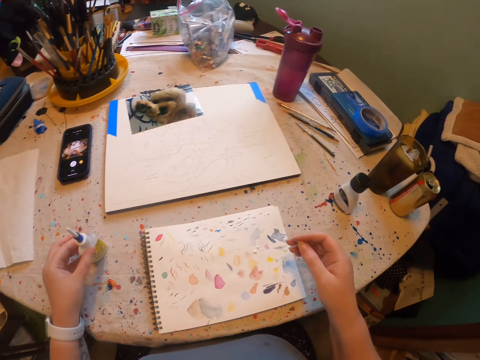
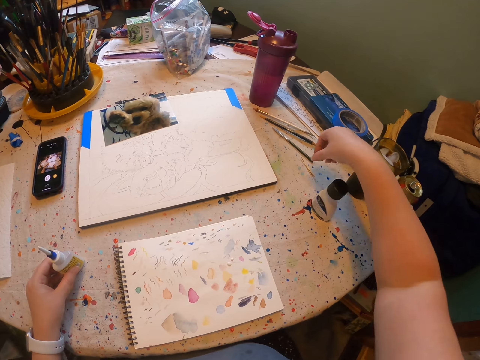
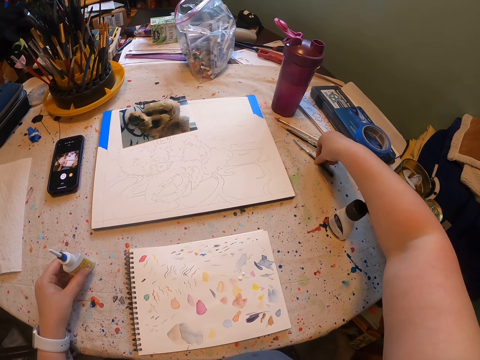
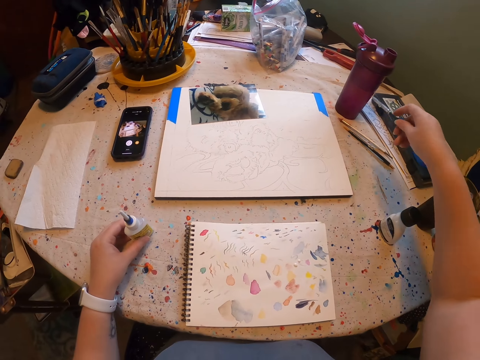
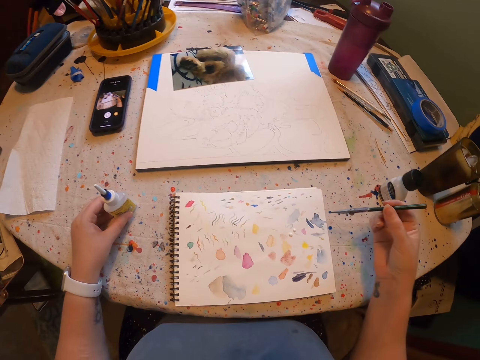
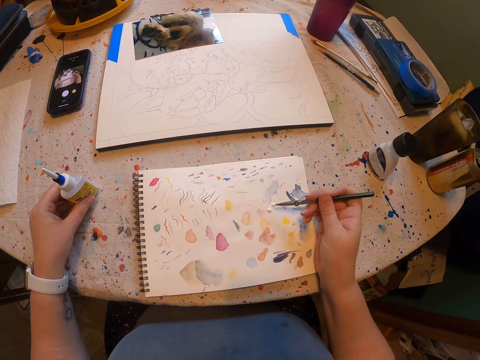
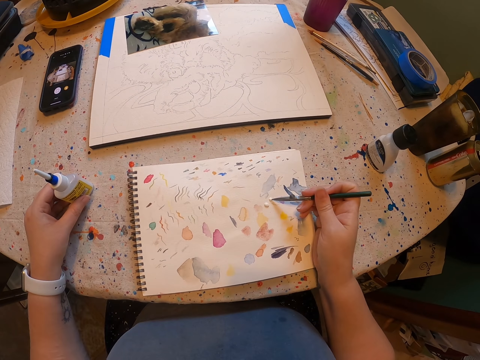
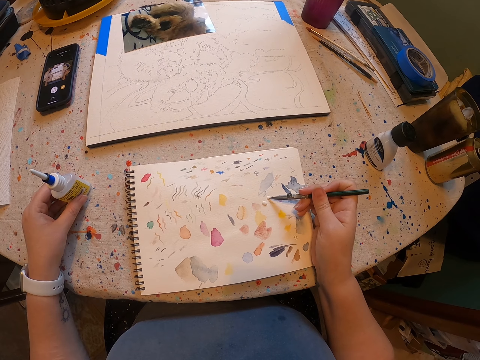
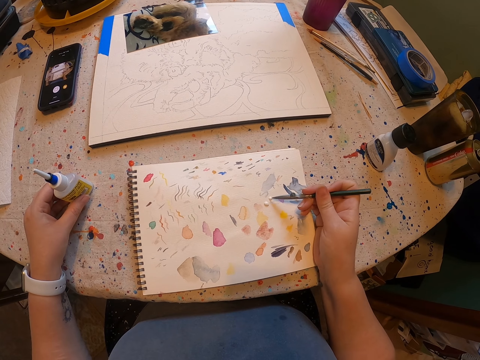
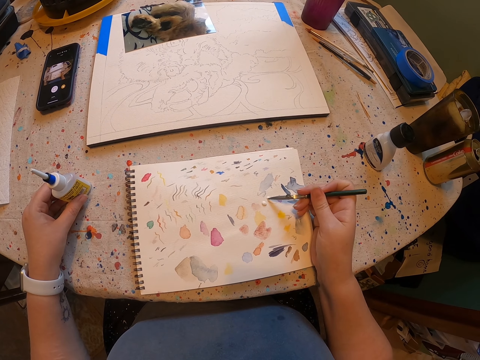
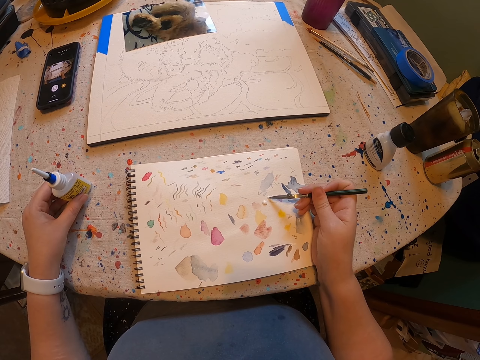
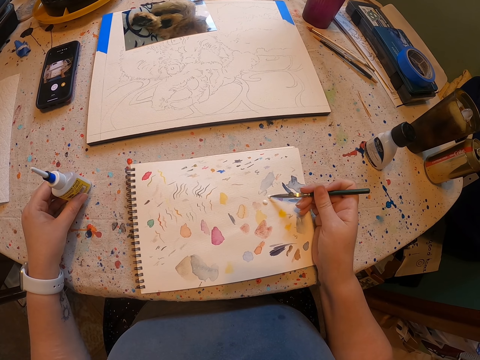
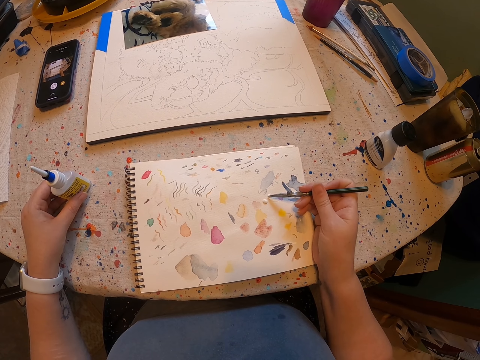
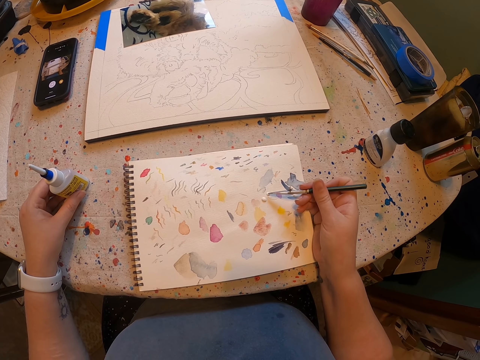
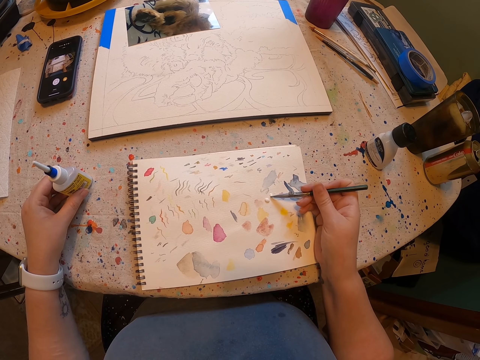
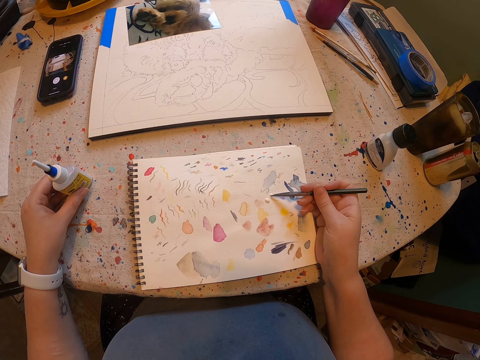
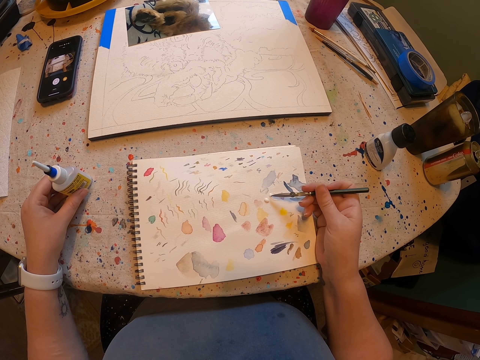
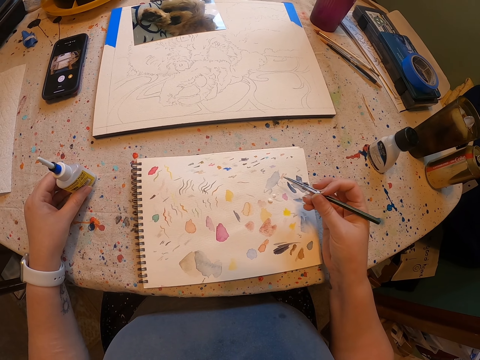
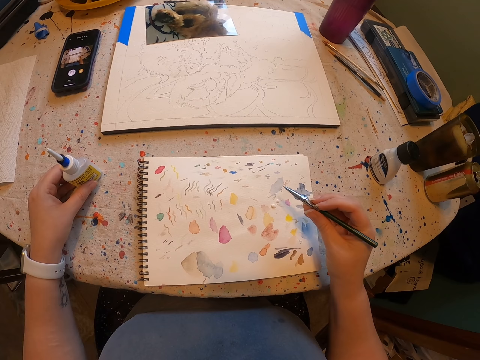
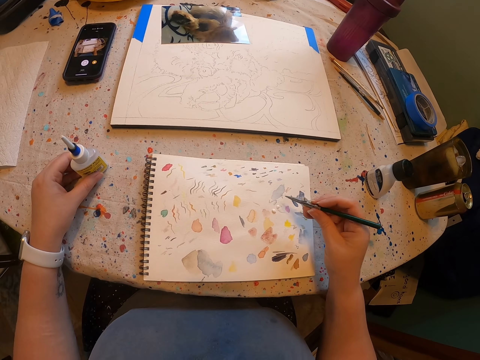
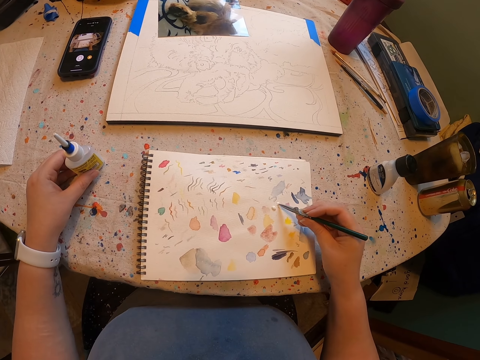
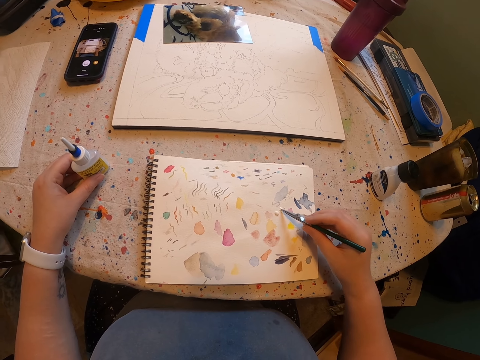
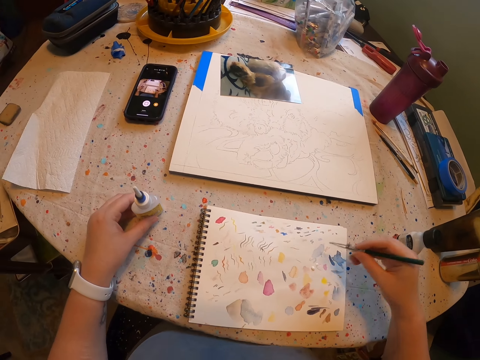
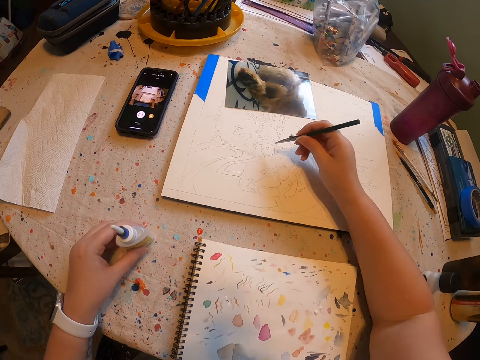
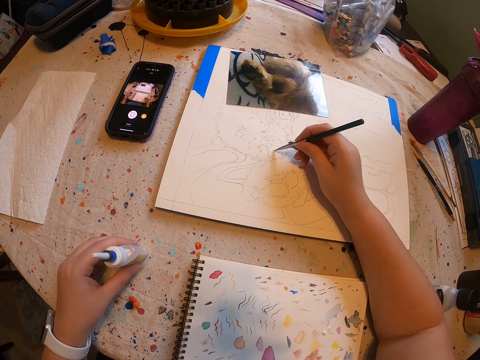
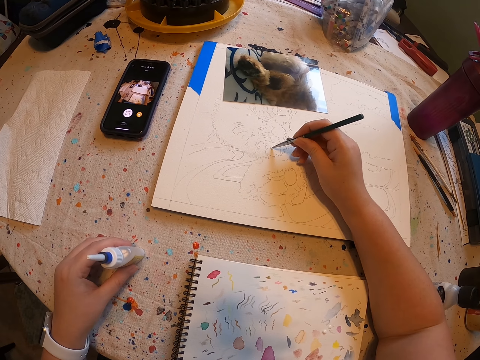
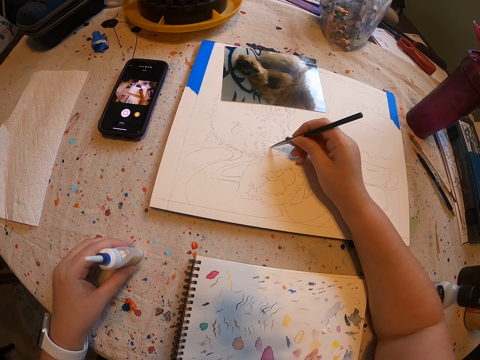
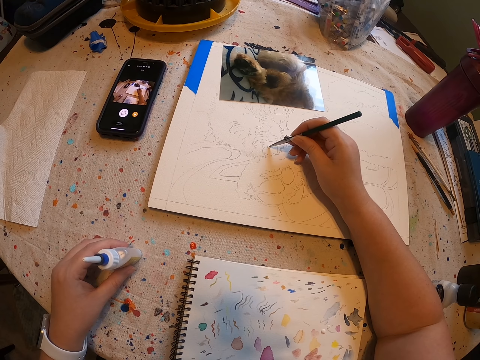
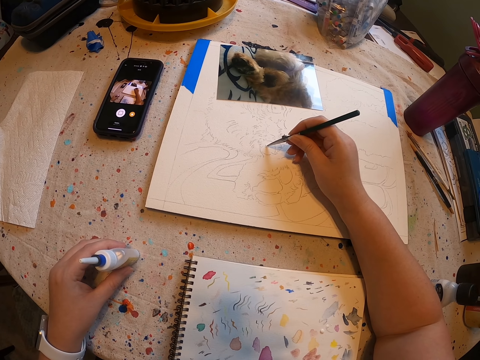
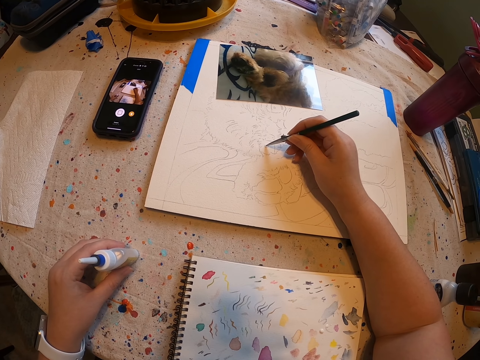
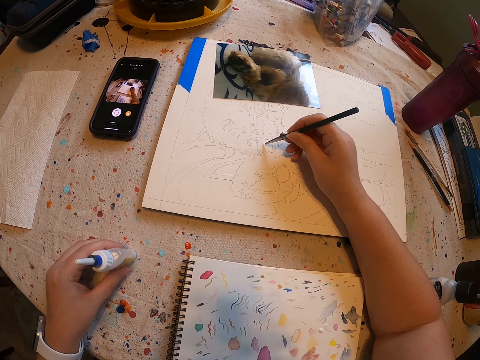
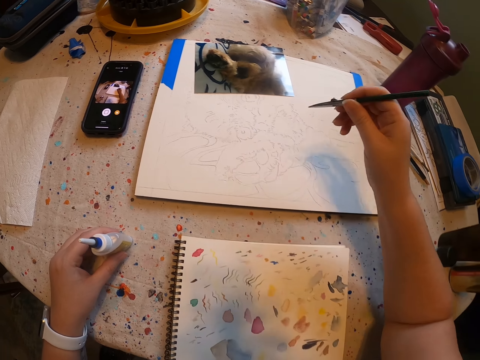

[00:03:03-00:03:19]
The camera wearer puts a bottle on the table. They pick up a brush. They apply paint on the brush. They apply paint on the brush again. They draw with the brush on a draft paper.

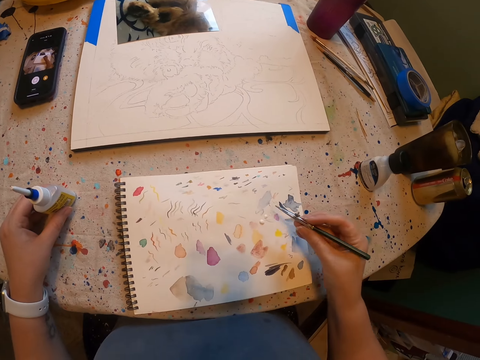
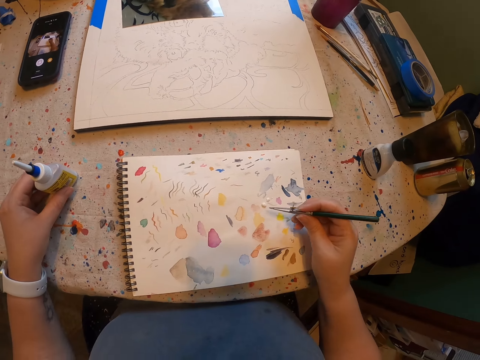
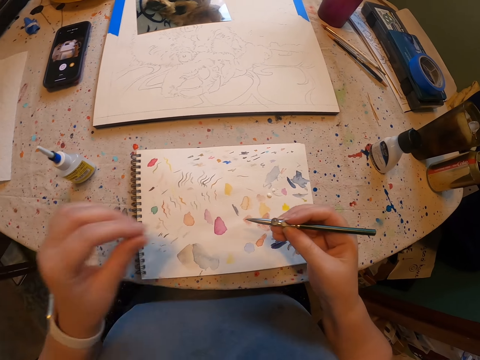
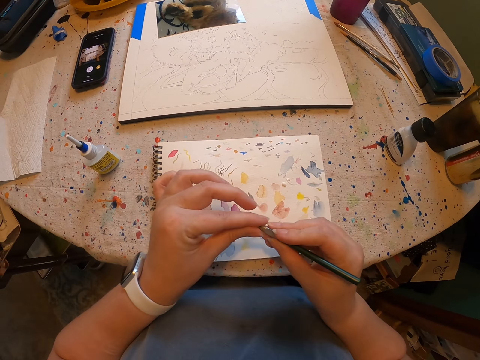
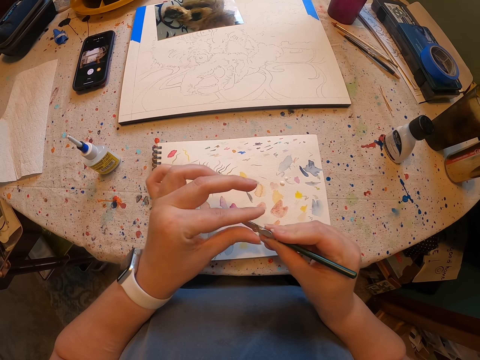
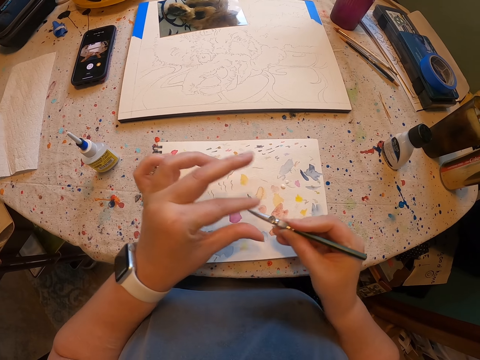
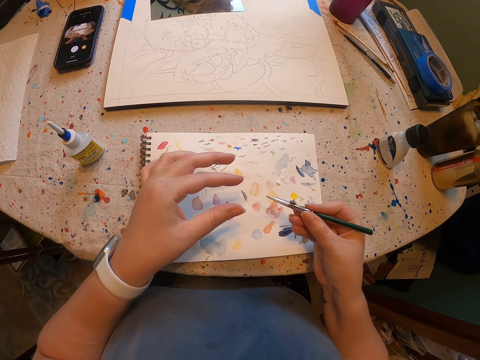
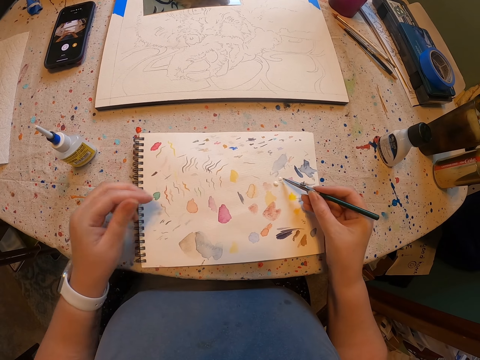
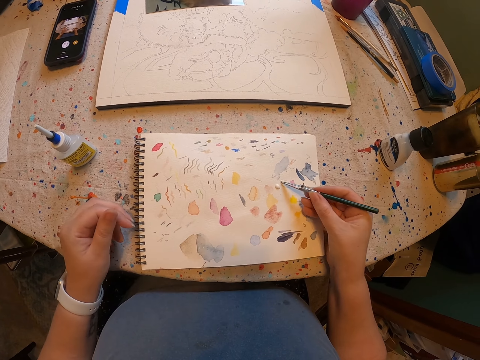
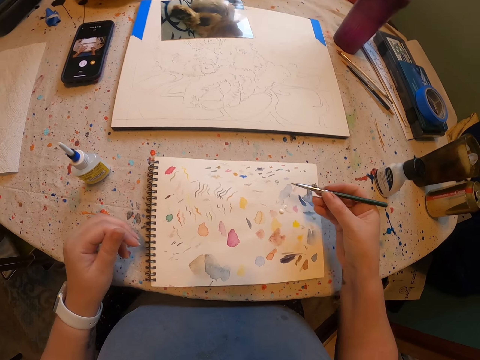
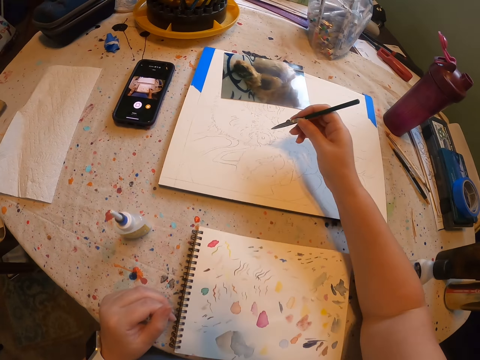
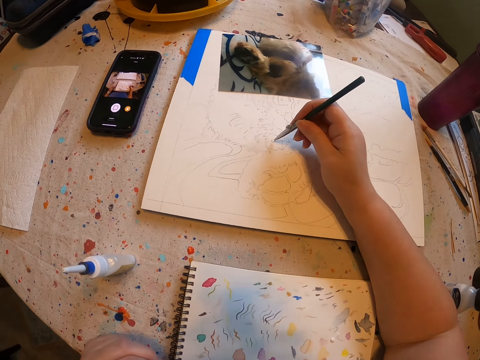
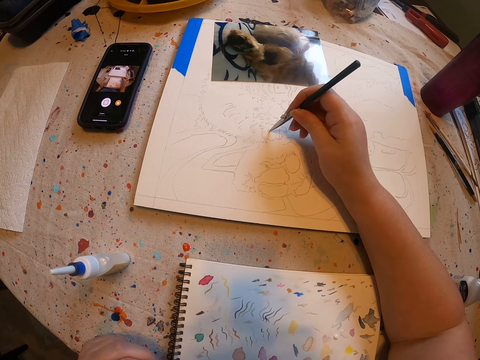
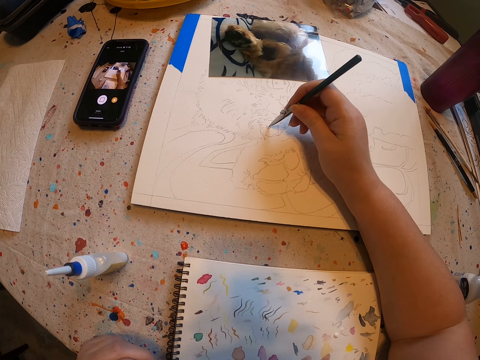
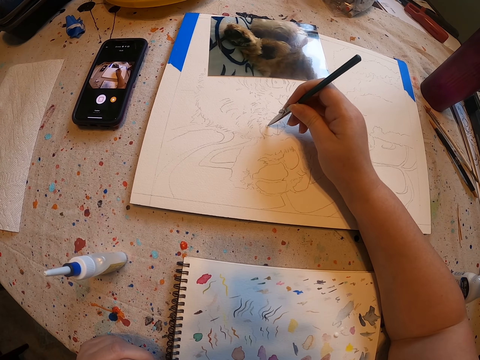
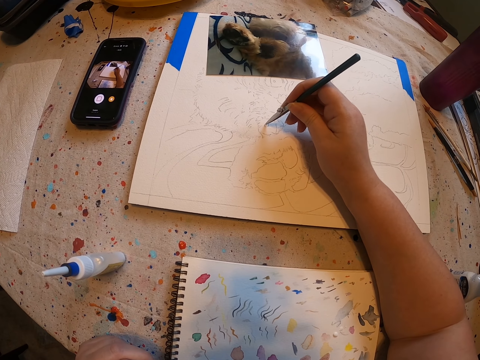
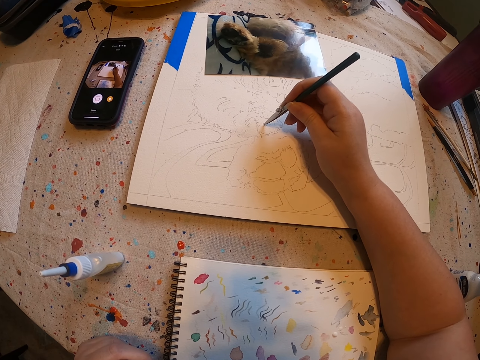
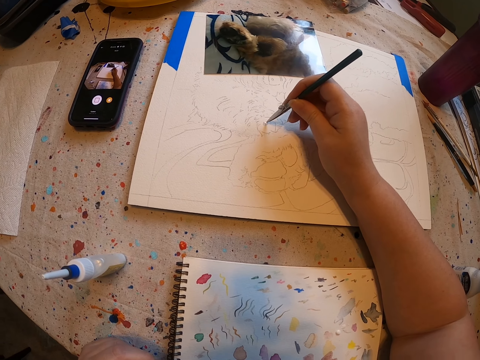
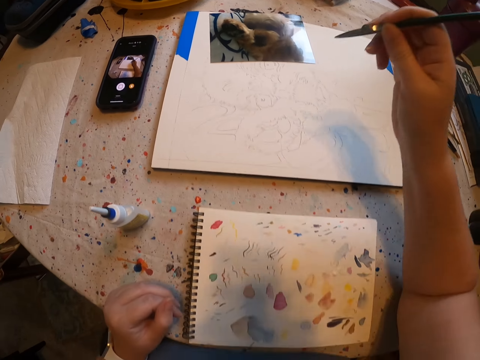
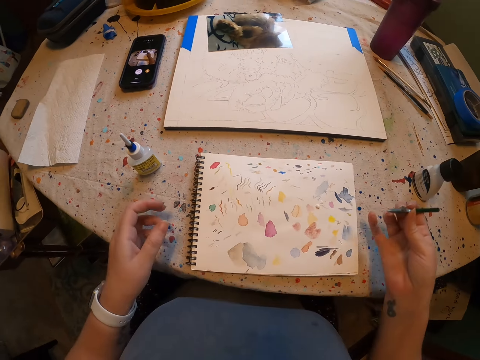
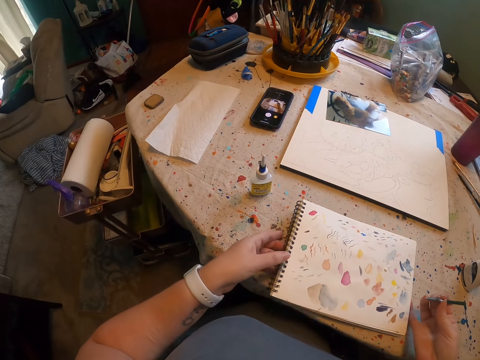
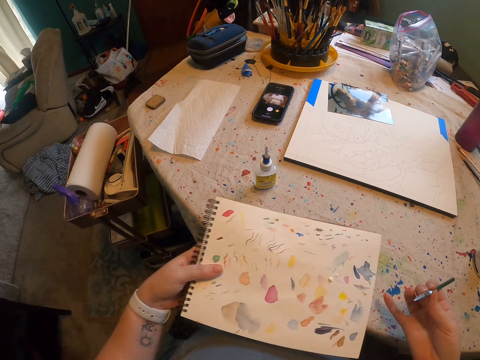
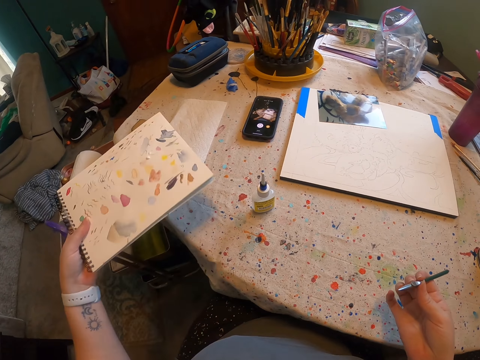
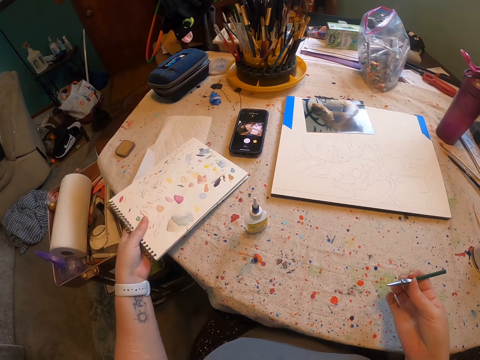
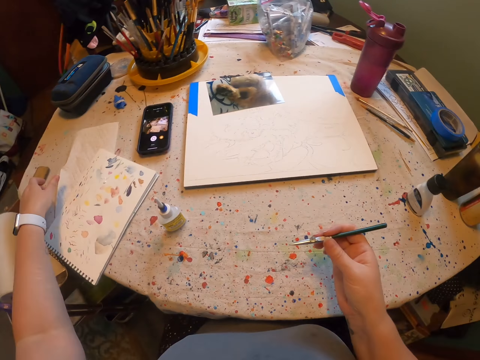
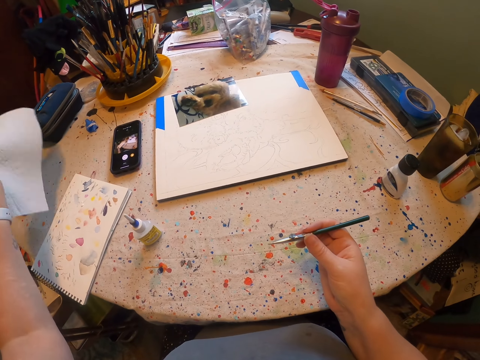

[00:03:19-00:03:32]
The camera wearer wipes the brush. They apply paint on the brush. They draw with the brush on the draft paper. They pick up a book, put the book on the table, and pick up a paper towel.
